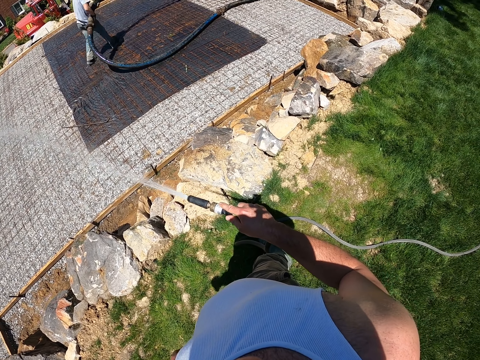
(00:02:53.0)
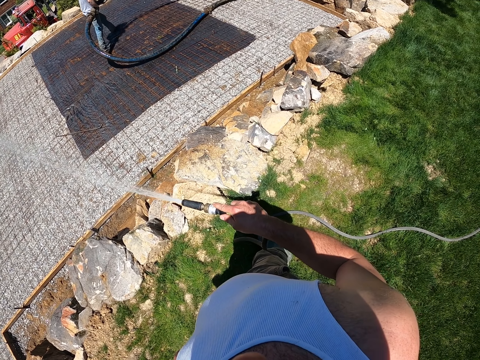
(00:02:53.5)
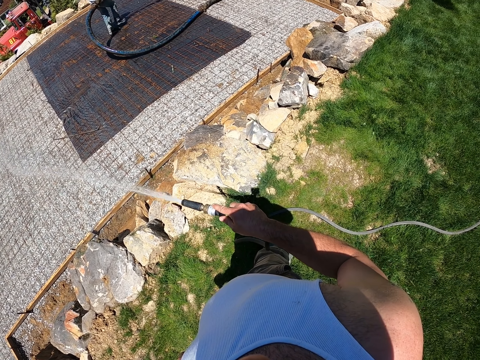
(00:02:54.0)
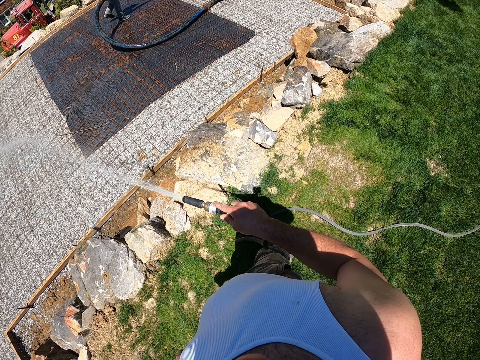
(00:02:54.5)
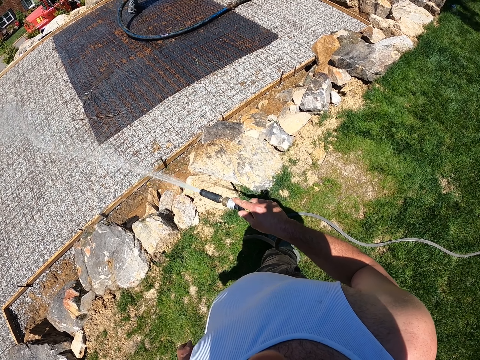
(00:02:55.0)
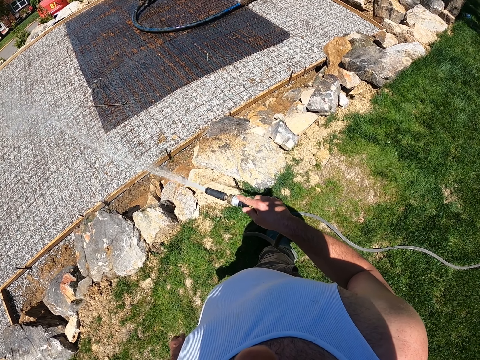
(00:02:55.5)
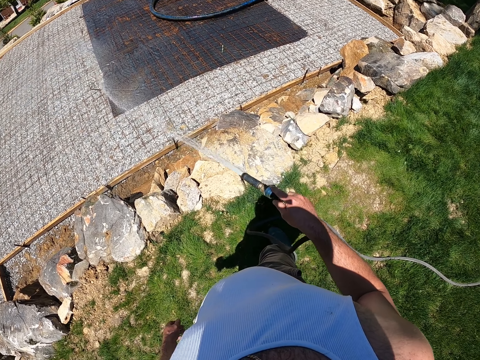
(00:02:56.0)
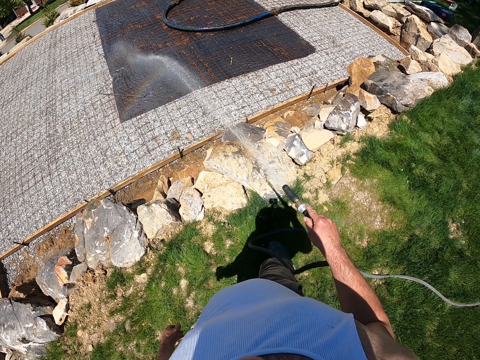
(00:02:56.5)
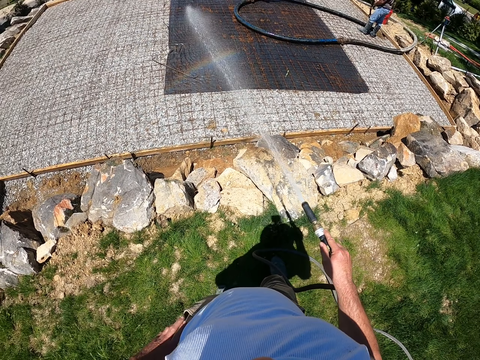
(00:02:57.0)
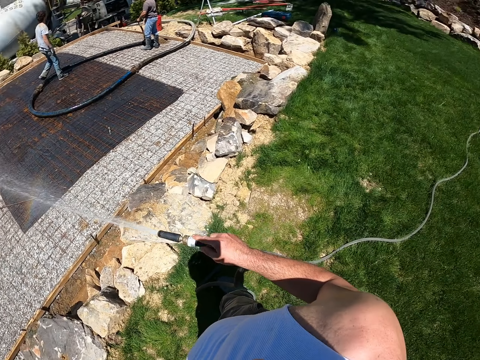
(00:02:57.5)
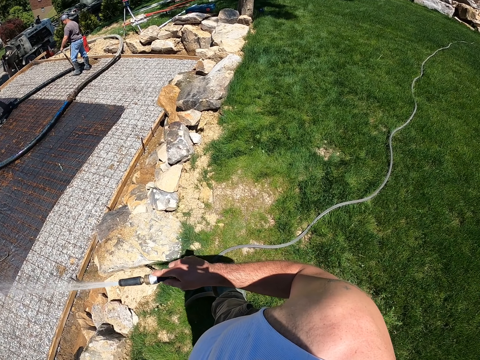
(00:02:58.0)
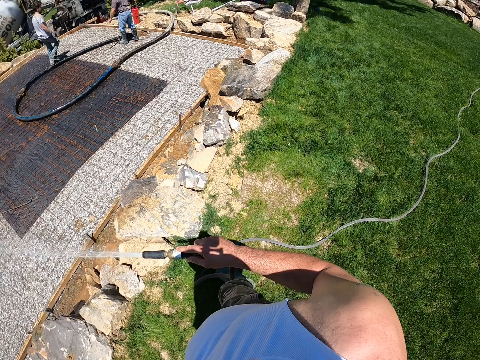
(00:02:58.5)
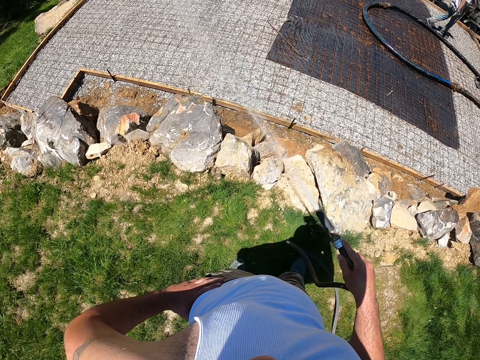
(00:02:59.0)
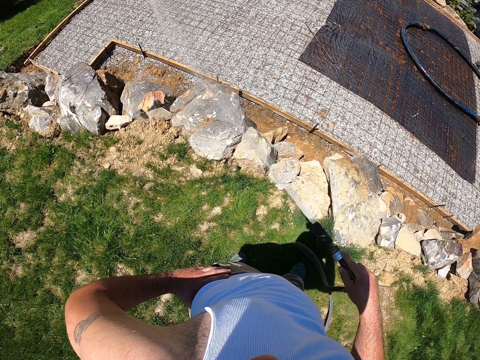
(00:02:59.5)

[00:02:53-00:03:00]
A man drags the pipe. The camera wearer sprays water on the construction site.

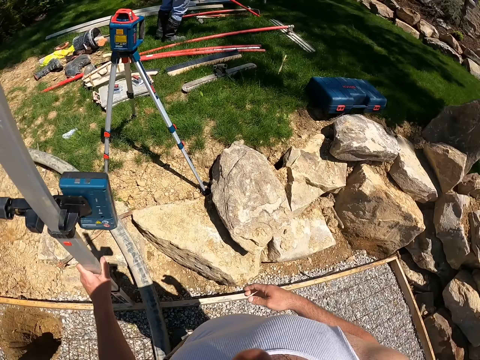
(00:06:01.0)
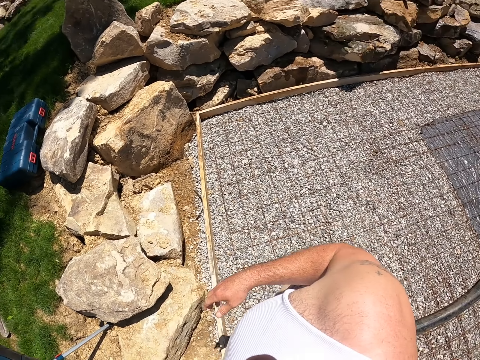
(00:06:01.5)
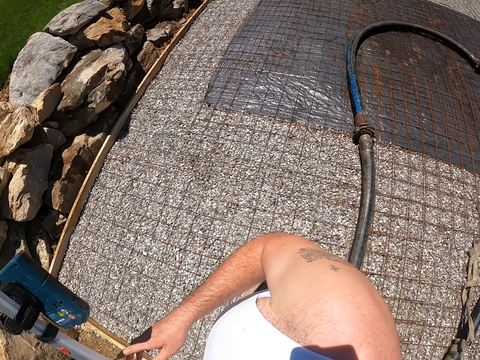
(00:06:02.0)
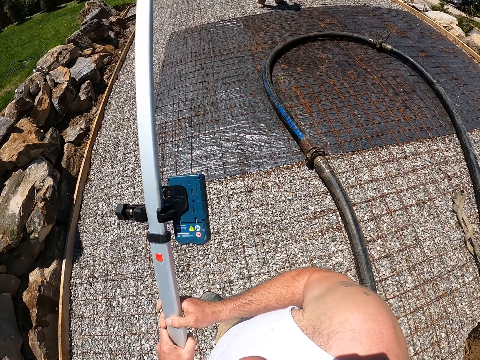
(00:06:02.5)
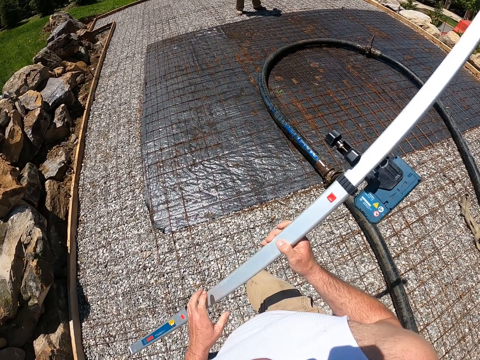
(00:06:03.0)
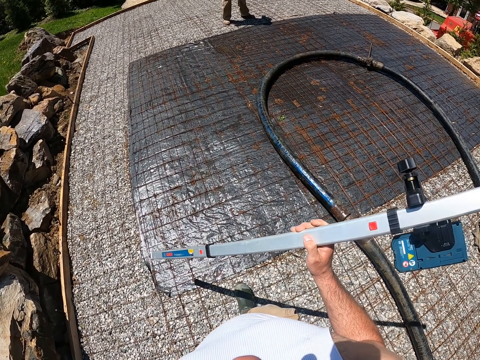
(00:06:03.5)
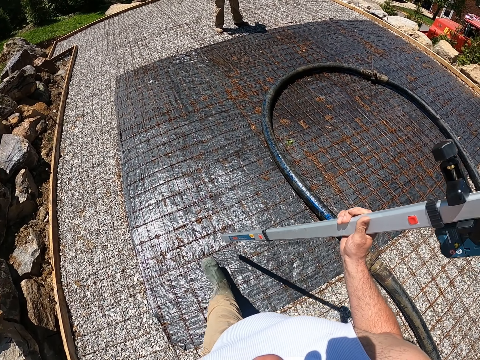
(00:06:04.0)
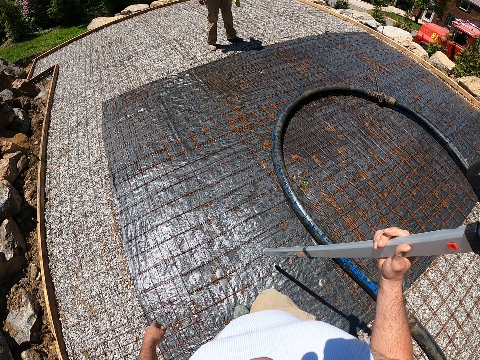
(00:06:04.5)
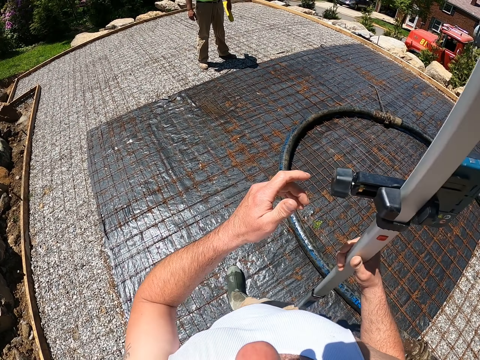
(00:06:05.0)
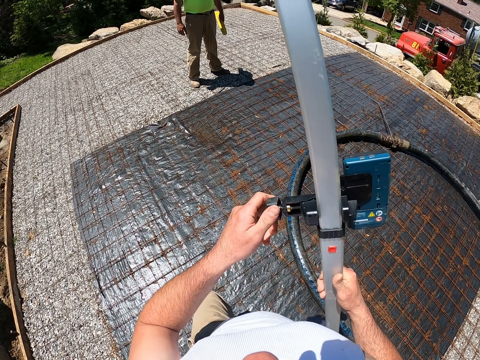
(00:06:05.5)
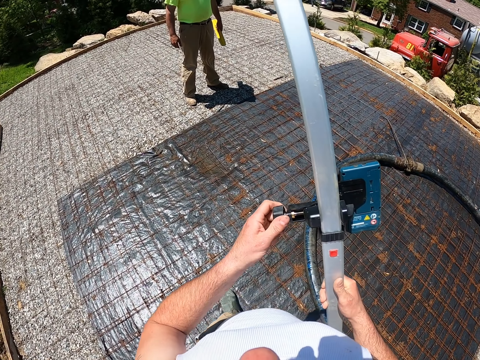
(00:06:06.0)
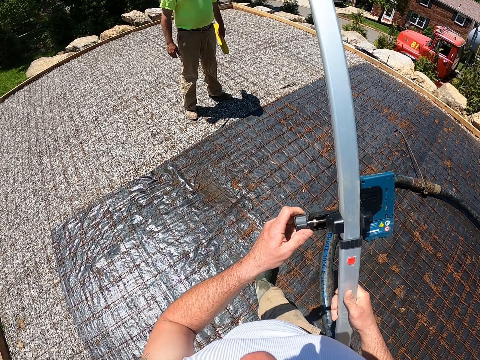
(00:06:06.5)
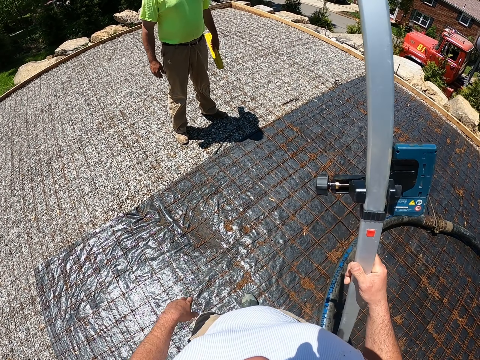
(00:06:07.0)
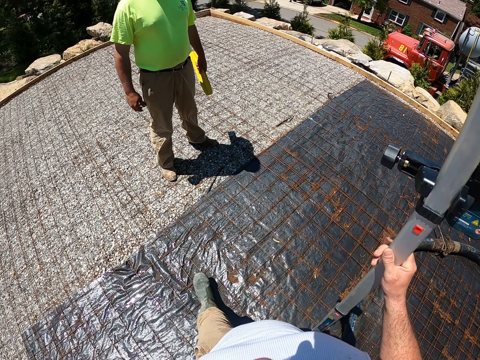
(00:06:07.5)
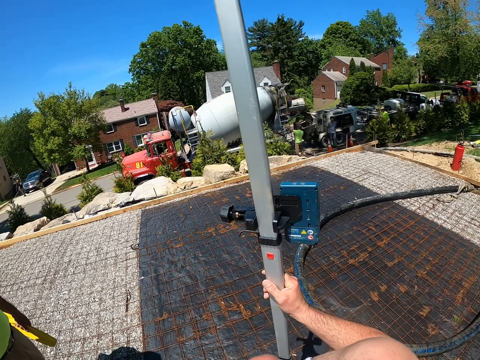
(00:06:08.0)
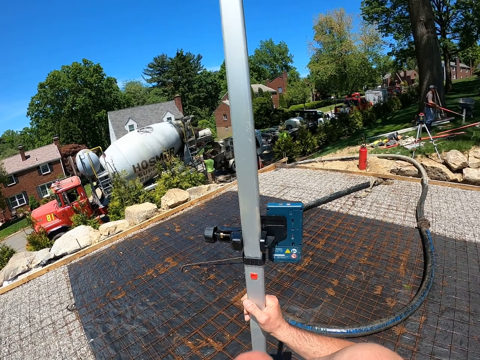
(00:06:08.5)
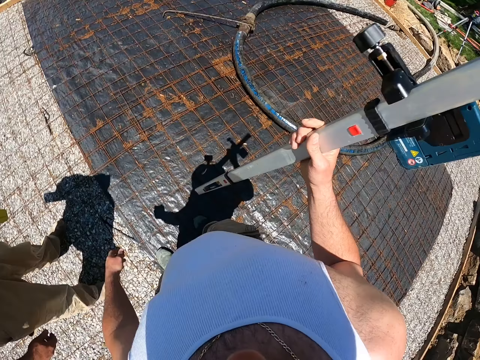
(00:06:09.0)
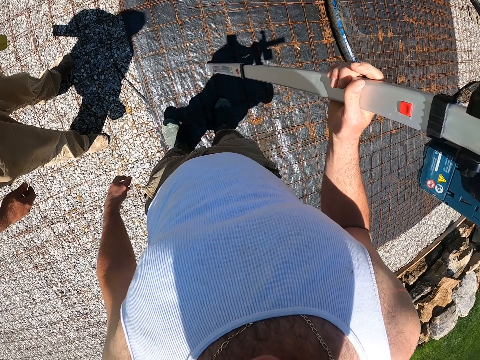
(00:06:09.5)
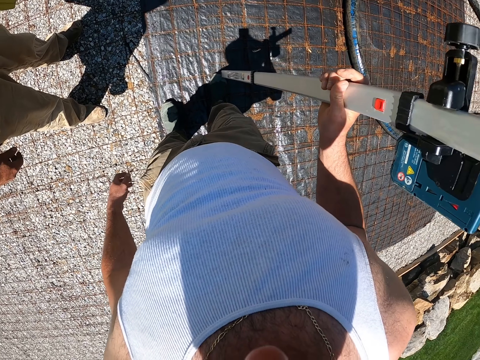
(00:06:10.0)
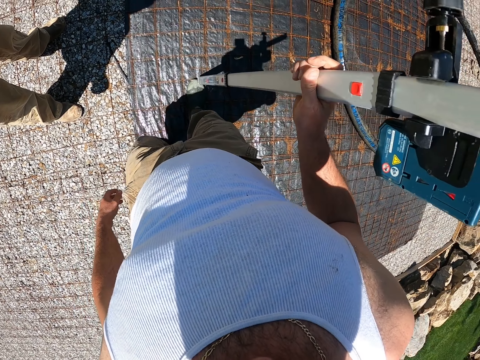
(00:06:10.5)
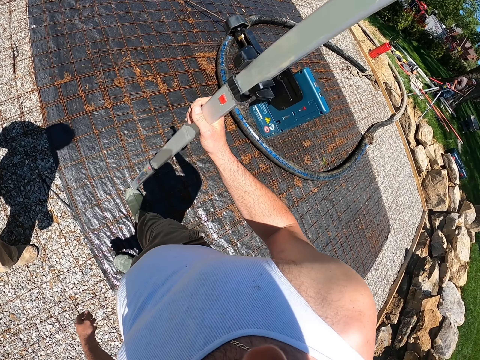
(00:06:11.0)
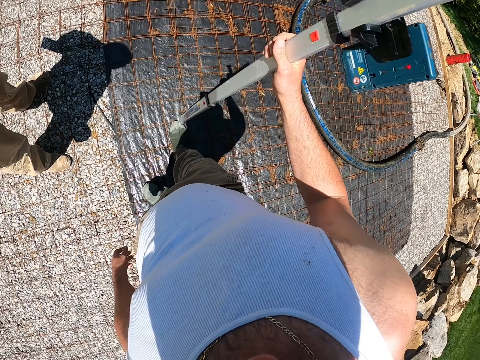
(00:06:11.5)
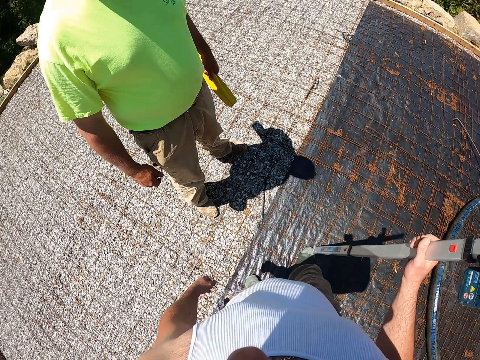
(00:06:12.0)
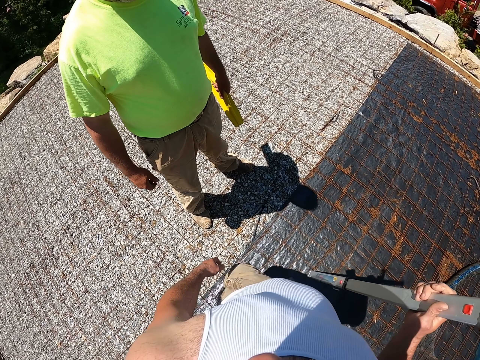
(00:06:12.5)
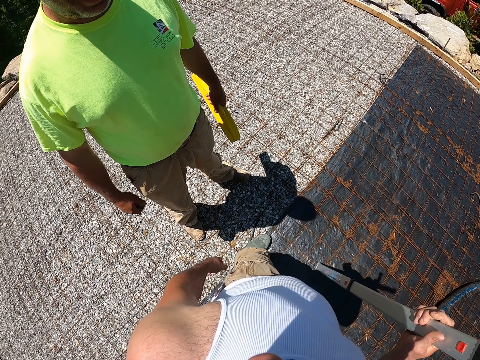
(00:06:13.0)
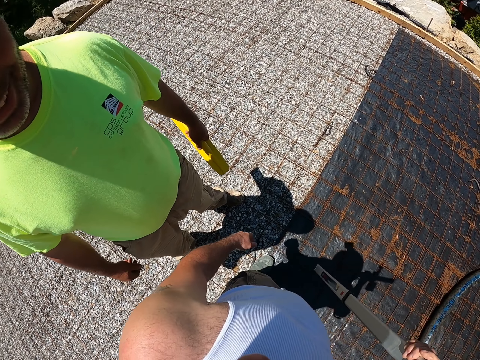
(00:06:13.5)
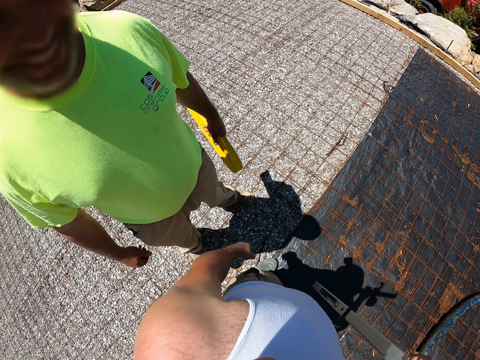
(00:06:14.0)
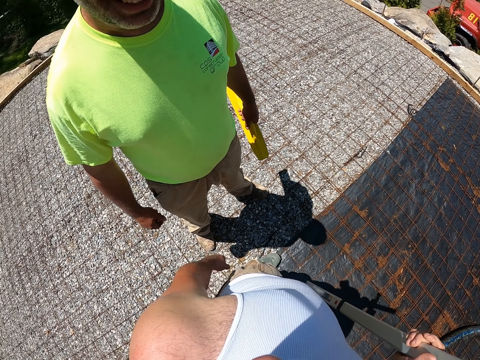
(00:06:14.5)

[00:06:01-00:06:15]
The camera wearer moves around with the laser measuring device in his hands. He adjusts the laser measuring device in his hands. He turns and looks around with the laser measuring device in his hand.

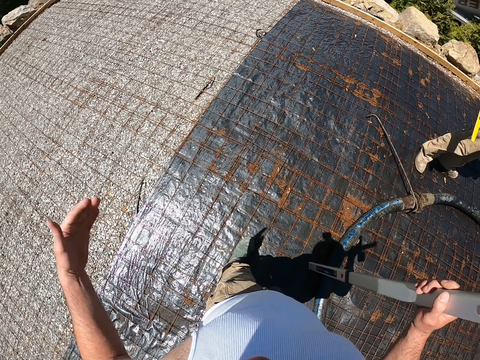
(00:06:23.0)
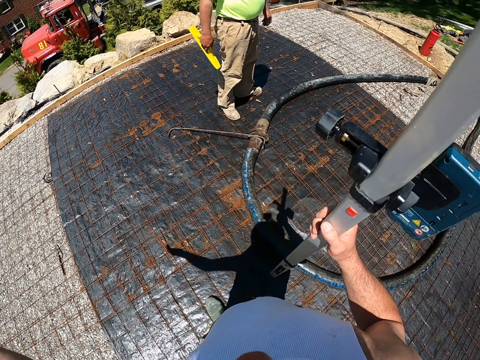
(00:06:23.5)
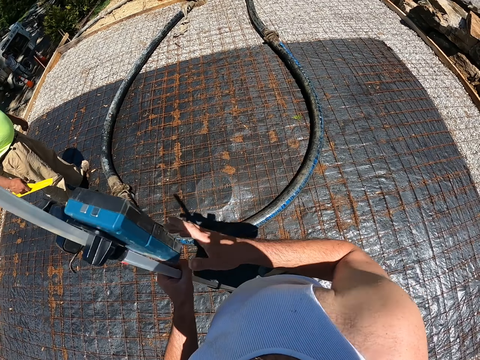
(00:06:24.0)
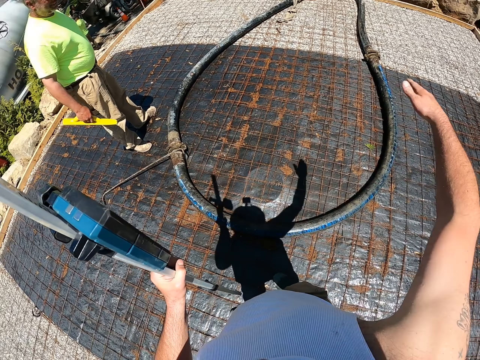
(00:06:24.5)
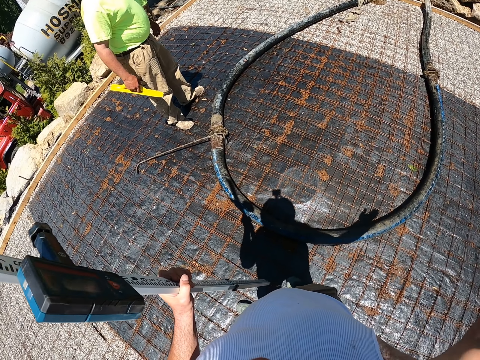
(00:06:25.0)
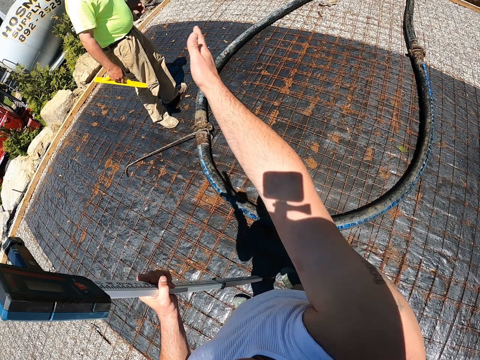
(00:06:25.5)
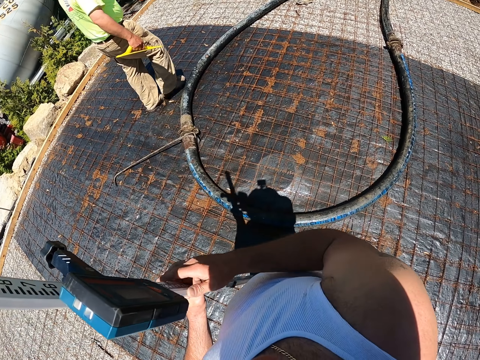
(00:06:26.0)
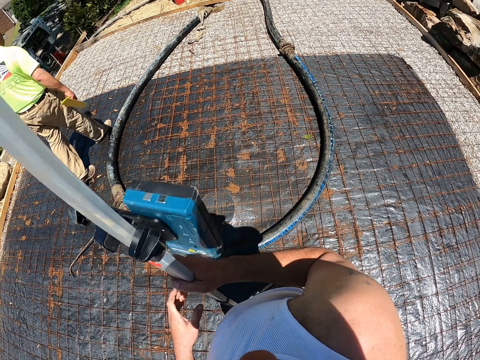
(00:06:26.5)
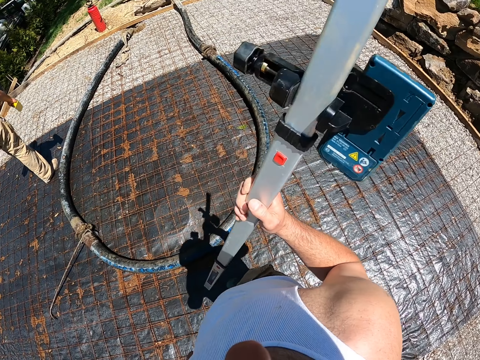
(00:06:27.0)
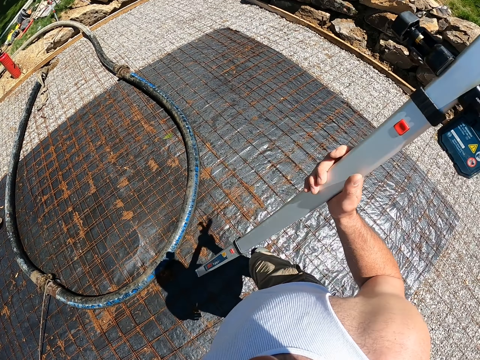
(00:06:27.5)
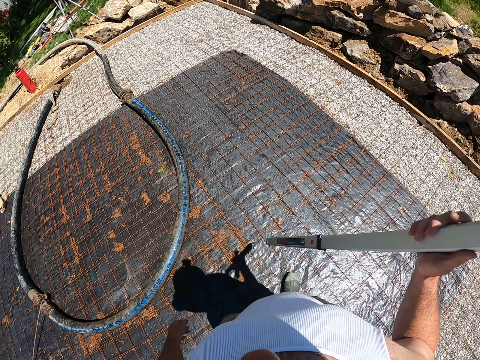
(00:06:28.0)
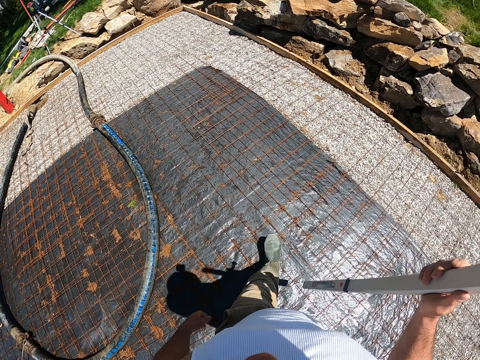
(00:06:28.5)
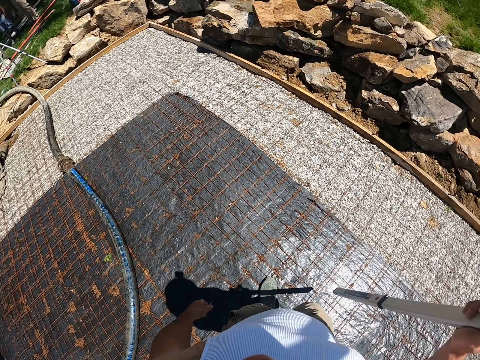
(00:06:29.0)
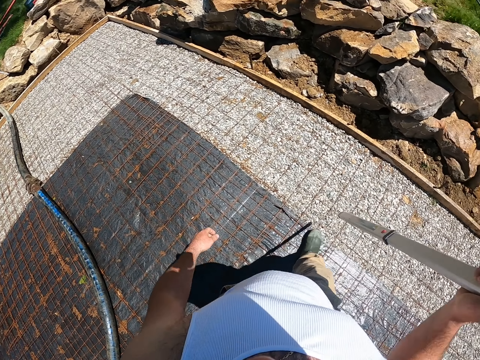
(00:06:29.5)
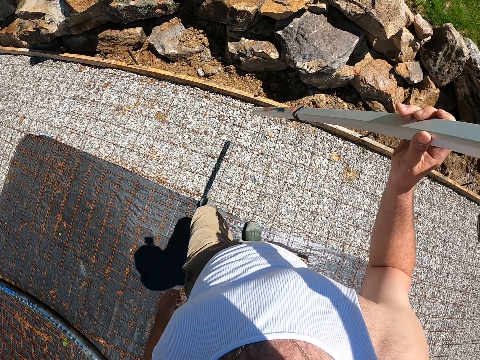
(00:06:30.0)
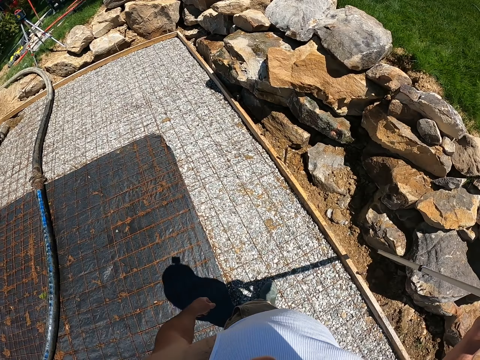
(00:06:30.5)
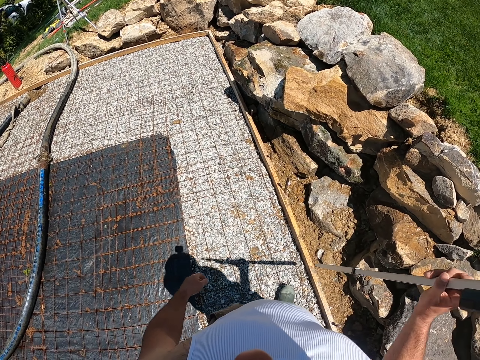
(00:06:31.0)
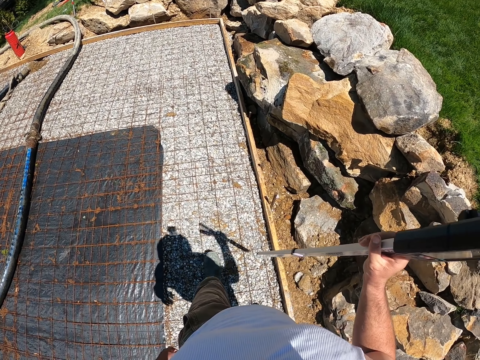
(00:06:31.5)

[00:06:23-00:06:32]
The camera wearer gestures with his hands. He moves around with the laser measuring device in his hands.
